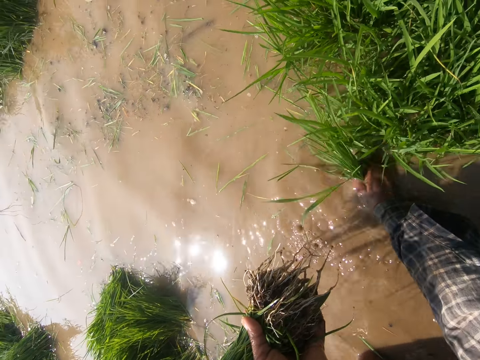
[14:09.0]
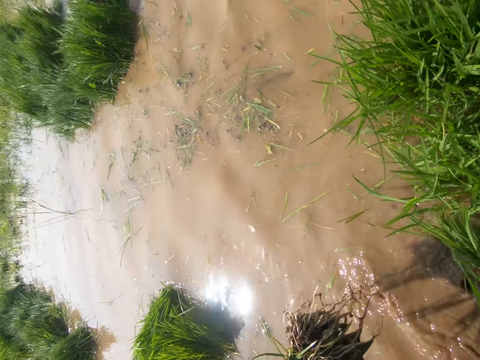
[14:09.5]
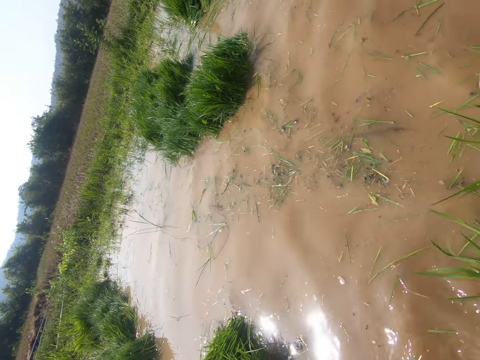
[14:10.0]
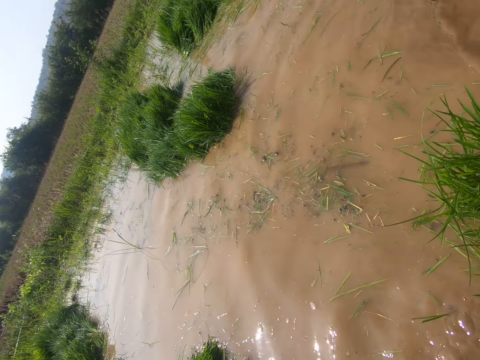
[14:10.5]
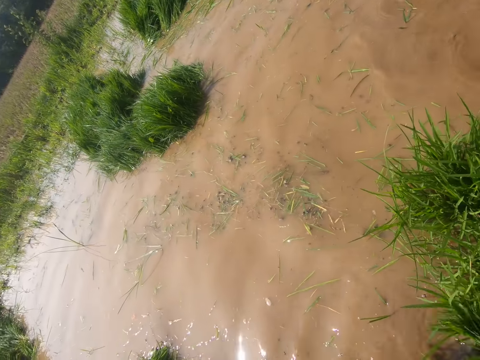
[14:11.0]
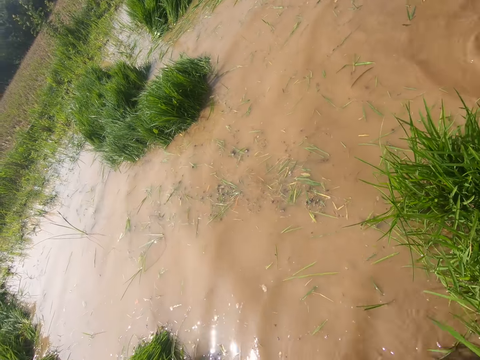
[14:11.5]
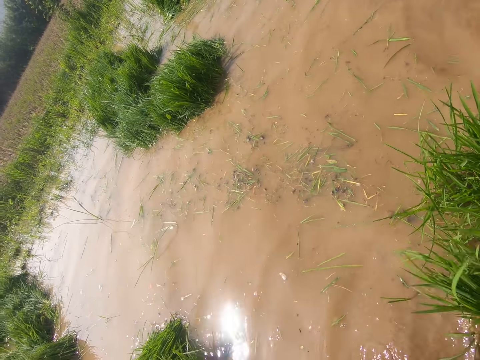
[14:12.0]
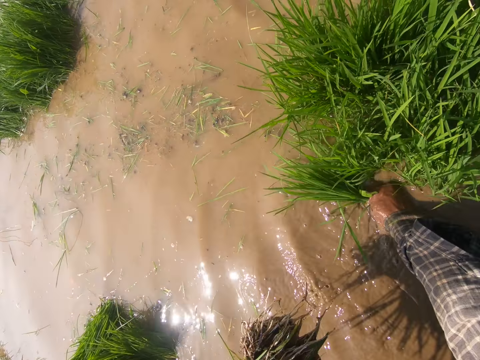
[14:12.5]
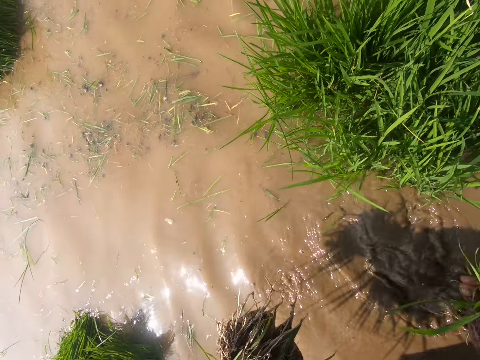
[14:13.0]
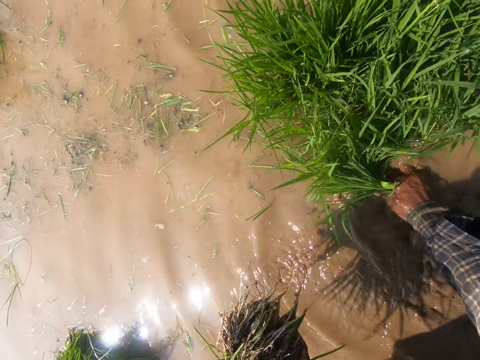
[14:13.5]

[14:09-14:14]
The camera wearer uproots aquatic grass.

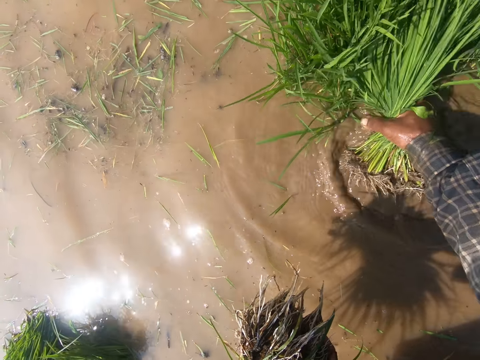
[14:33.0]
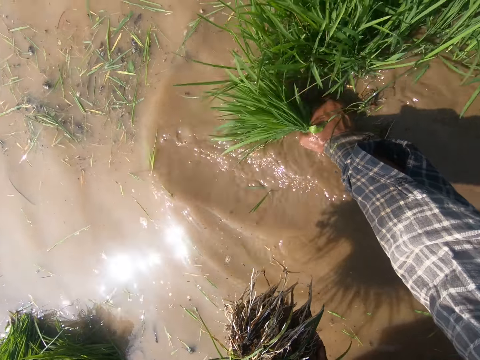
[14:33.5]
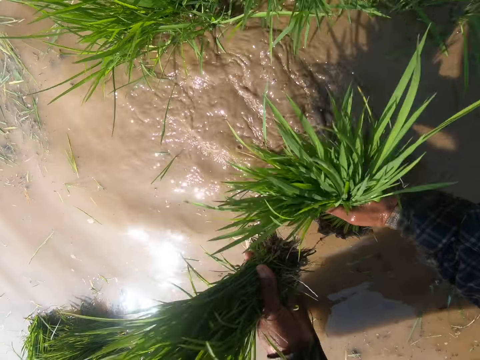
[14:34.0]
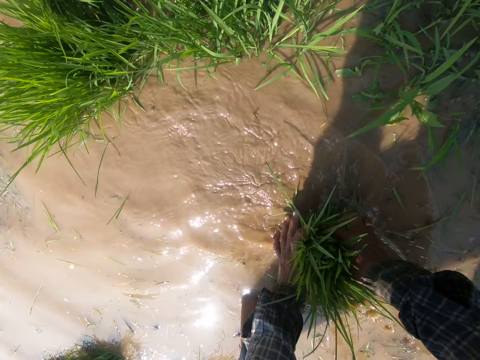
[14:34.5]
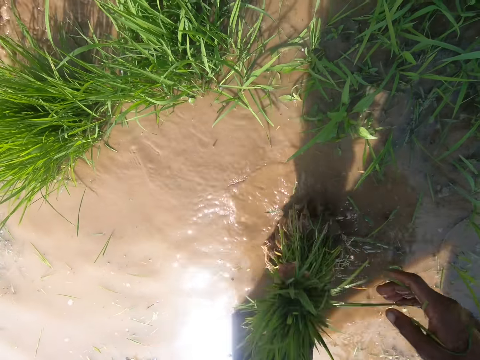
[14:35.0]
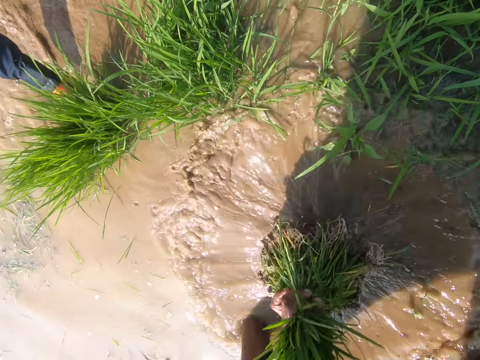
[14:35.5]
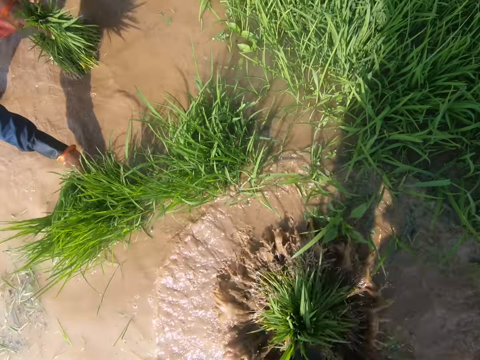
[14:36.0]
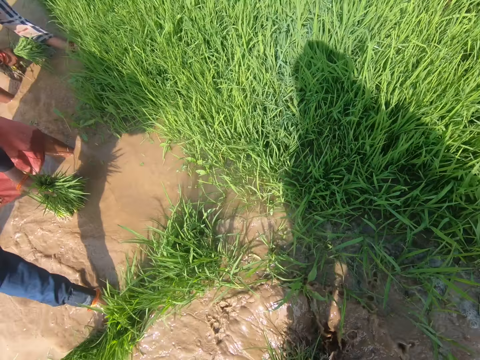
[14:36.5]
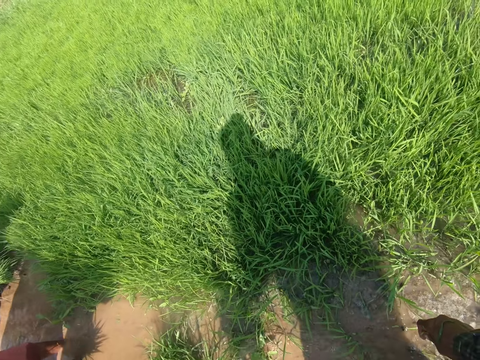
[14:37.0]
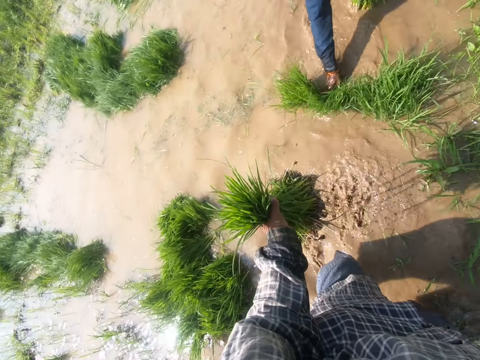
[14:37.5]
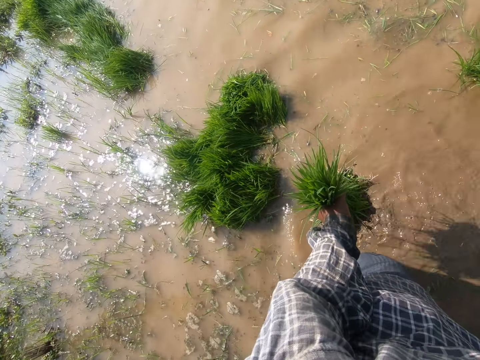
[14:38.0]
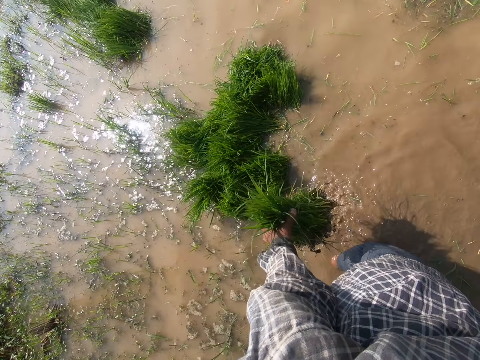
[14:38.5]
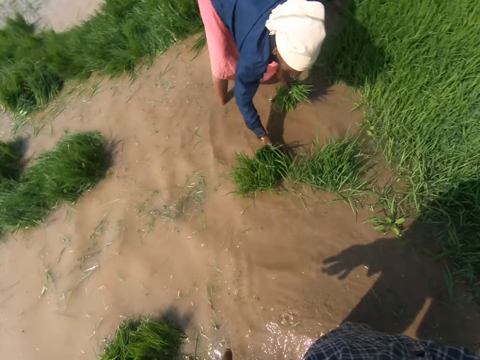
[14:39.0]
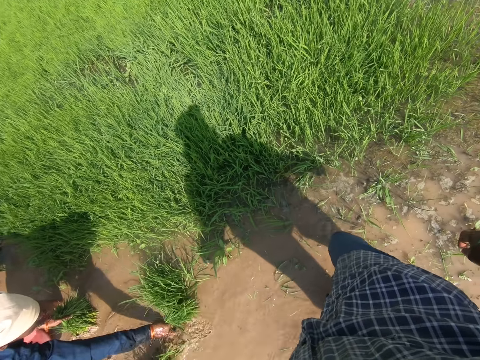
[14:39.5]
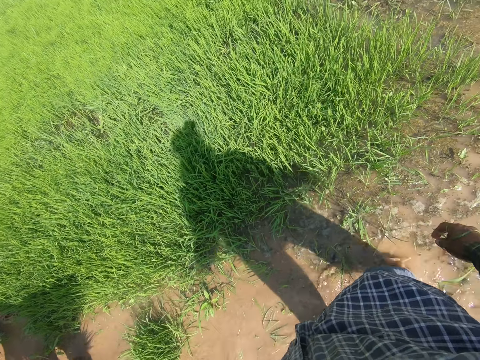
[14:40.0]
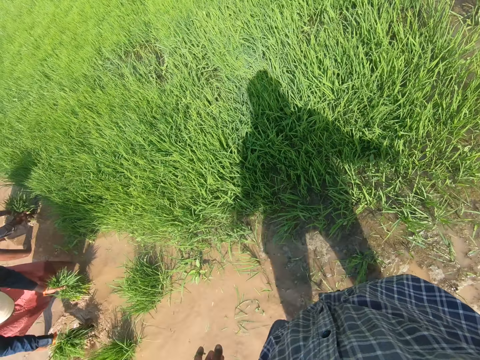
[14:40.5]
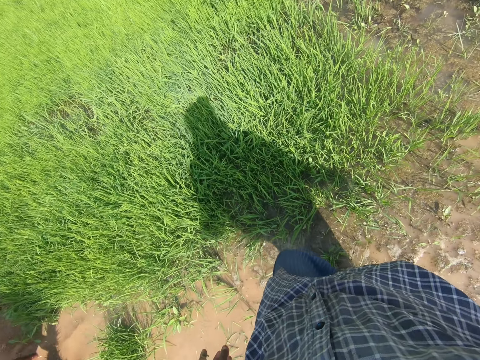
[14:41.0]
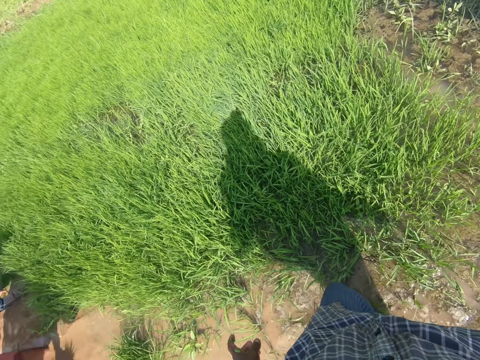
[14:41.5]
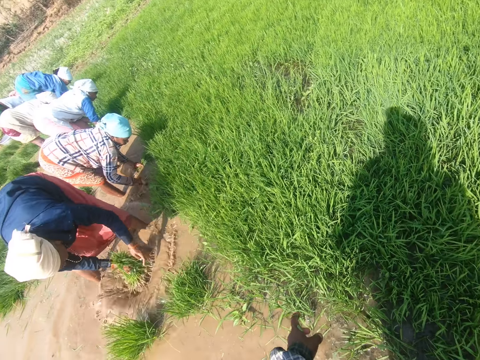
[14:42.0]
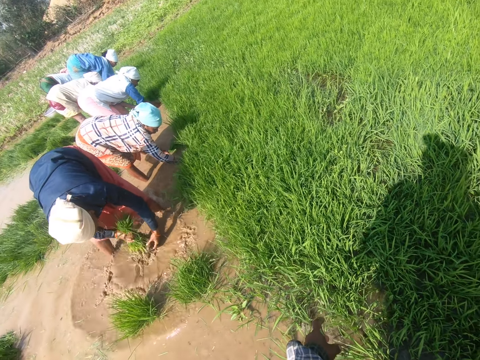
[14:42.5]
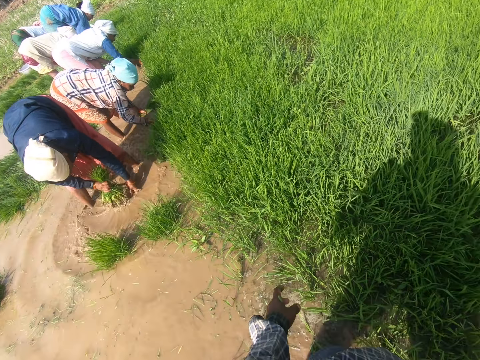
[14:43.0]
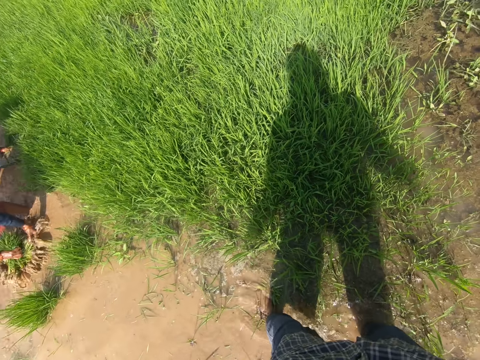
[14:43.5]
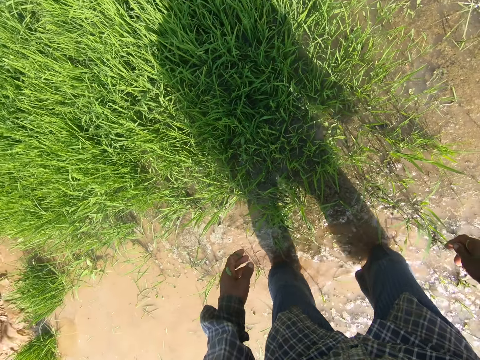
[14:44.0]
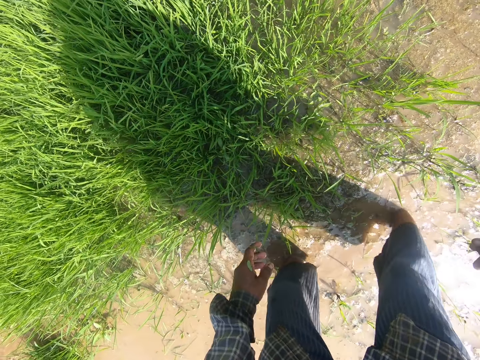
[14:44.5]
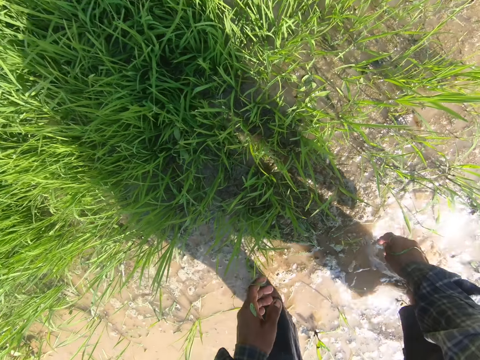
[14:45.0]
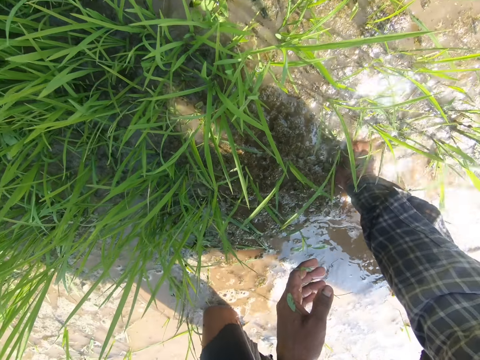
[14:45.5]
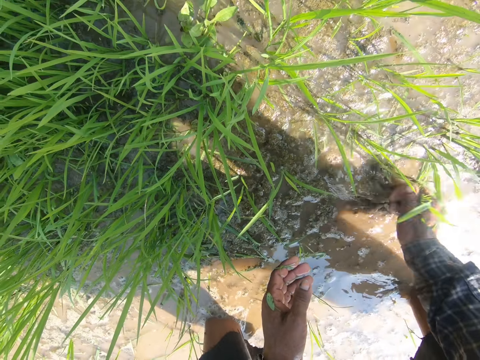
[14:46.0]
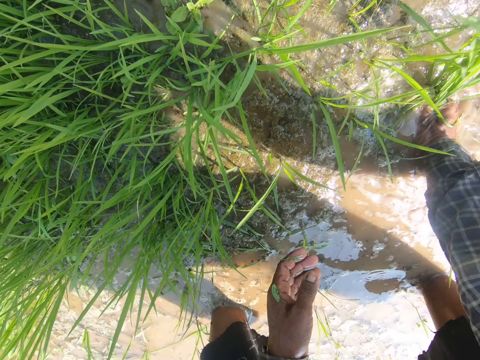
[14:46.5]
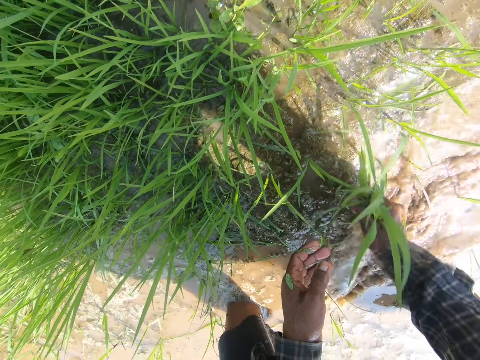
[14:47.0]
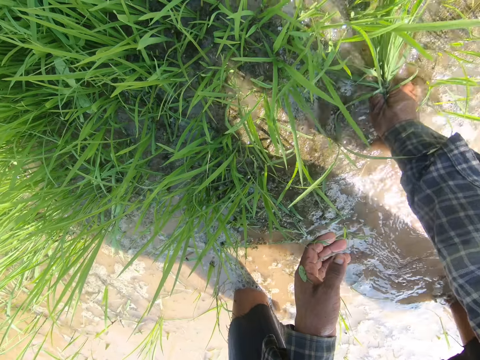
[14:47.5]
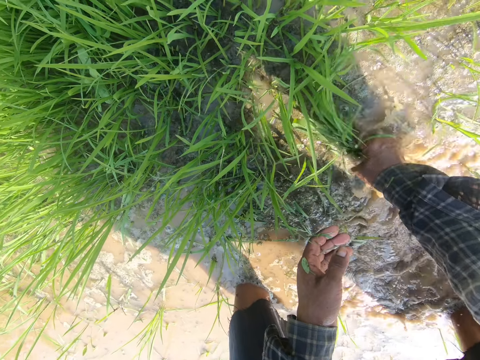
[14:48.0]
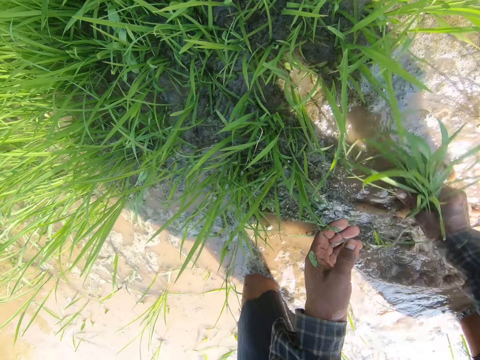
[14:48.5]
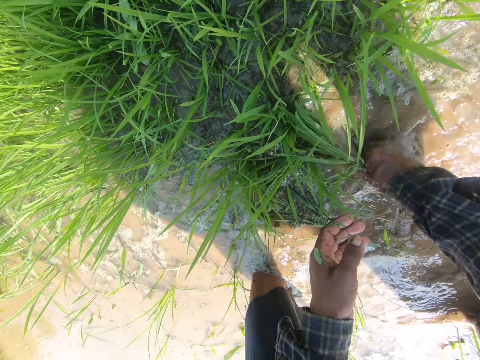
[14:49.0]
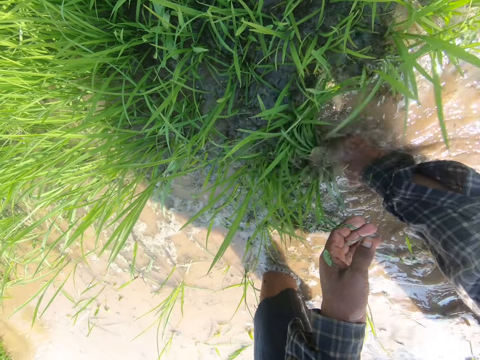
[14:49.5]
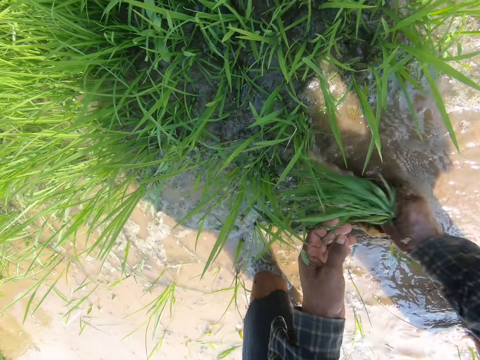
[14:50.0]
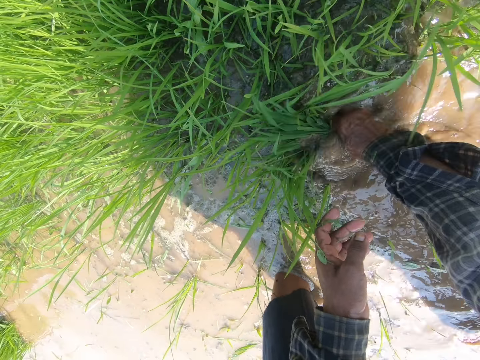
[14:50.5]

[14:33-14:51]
The camera wearer transfers the grass in her right hand to her left hand. She holds the aquatic grass together. She dips the grass in the water. She shakes the aquatic grass in the water. She stands up. She sets the grass aside. She moves to her right. She walks around the water. She stares at the compound. She bends towards the grass. She plucks grass from the water with her right hand.

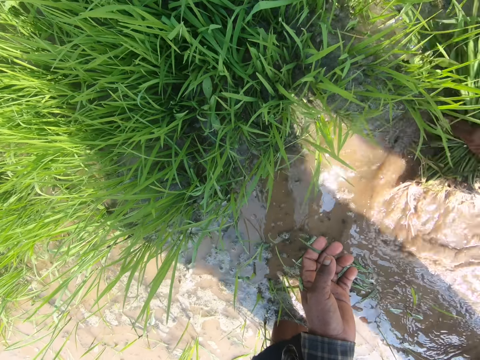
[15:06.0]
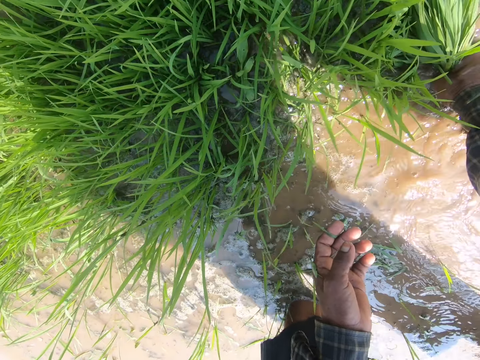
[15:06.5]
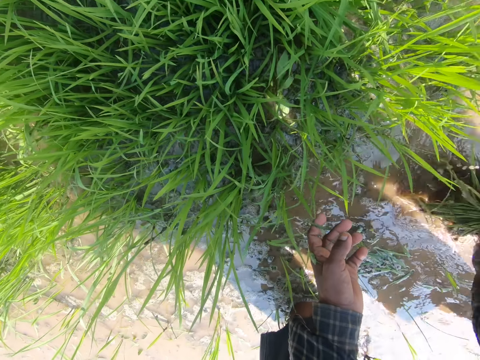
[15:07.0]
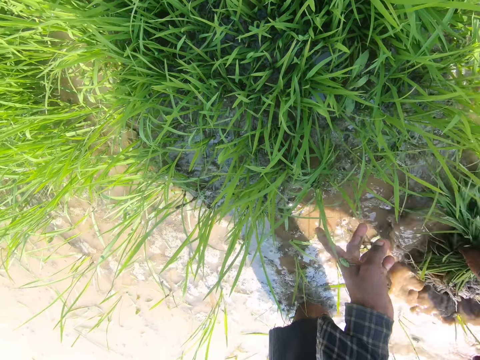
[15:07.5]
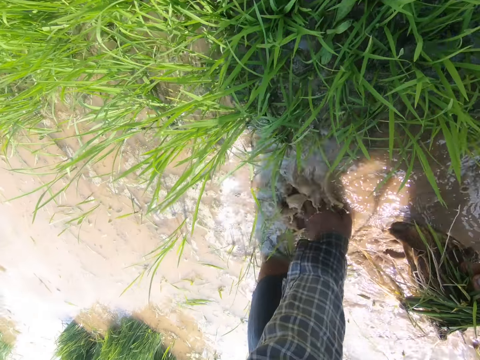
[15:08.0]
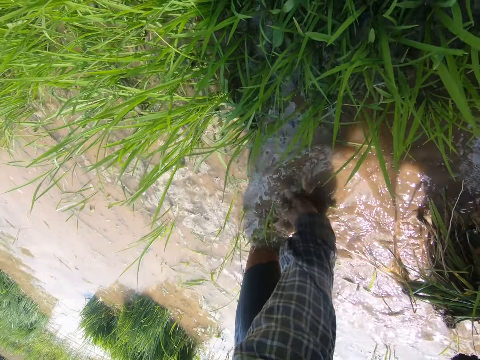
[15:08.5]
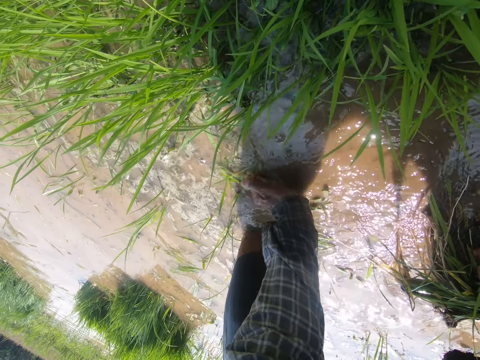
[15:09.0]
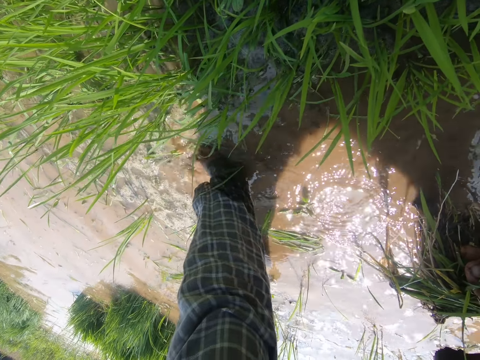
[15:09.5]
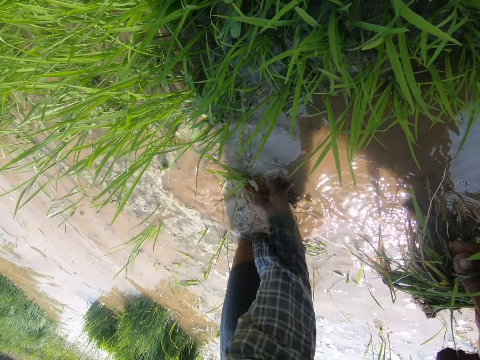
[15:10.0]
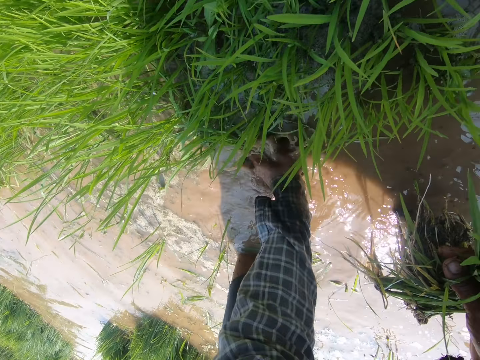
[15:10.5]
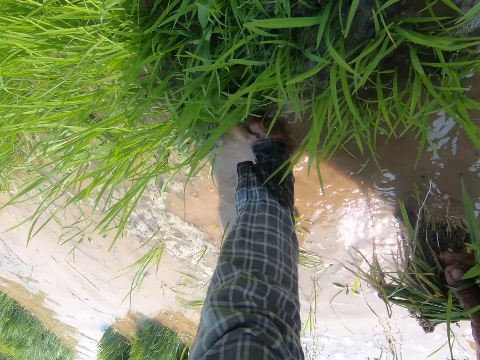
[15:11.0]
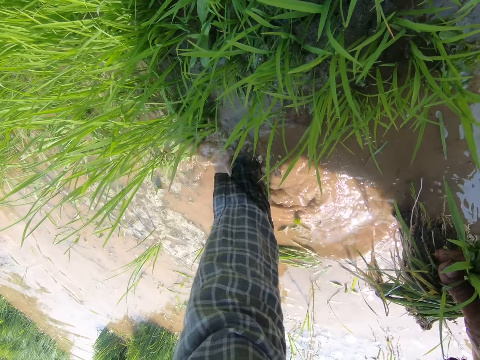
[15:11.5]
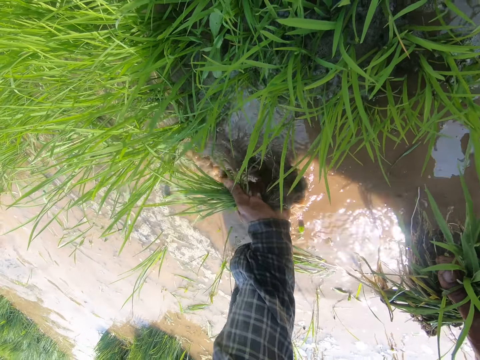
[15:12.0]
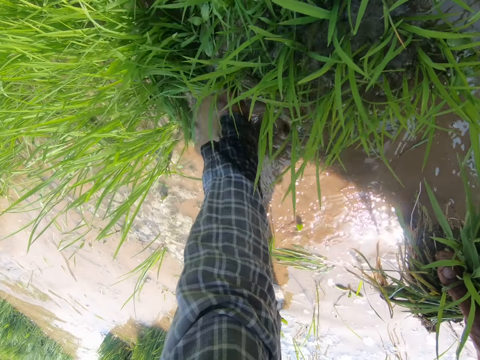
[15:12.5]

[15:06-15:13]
The camera wearer dips her left hand in the water. She plucks grass from the water with her left hand.
